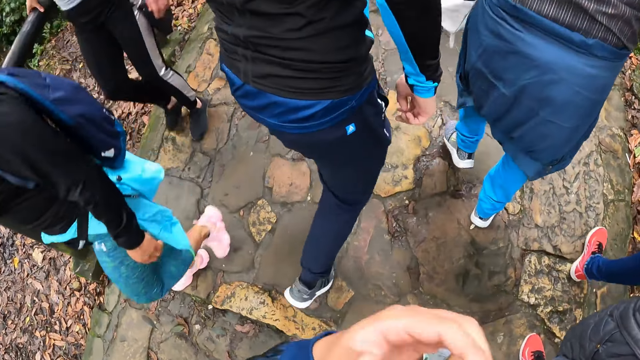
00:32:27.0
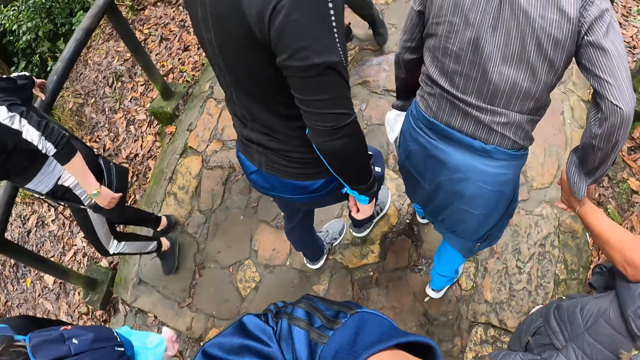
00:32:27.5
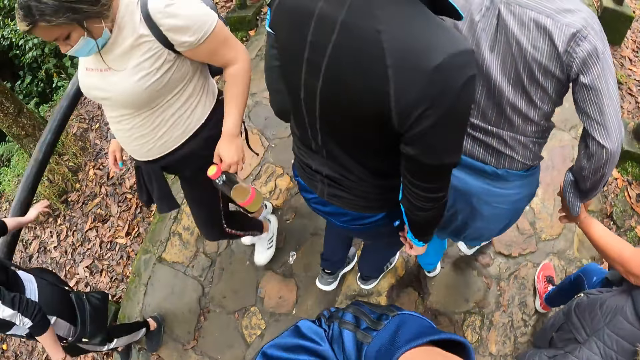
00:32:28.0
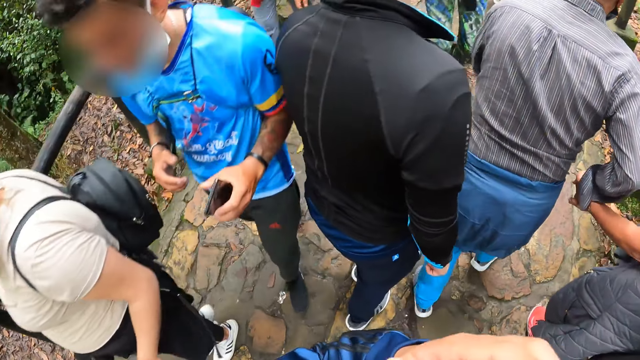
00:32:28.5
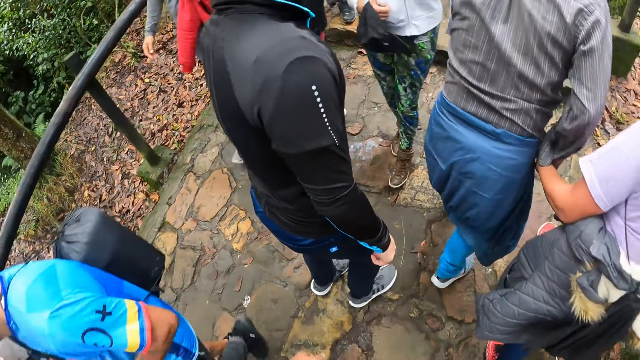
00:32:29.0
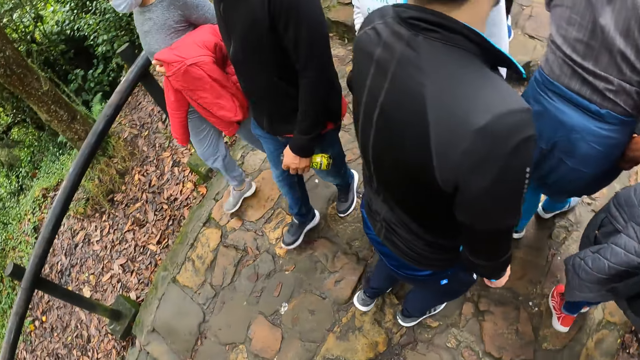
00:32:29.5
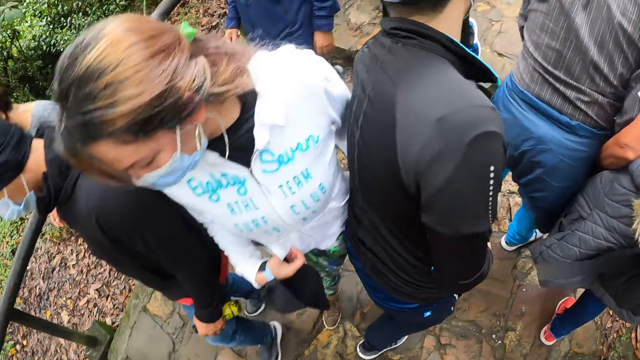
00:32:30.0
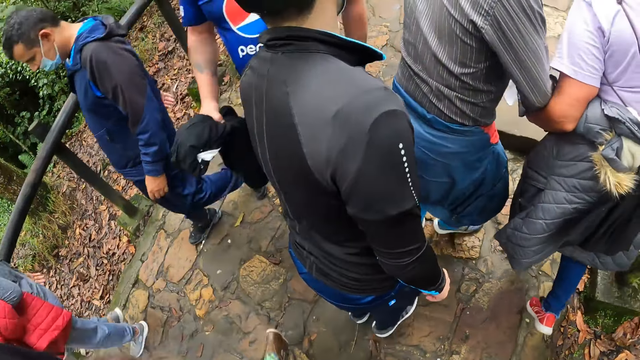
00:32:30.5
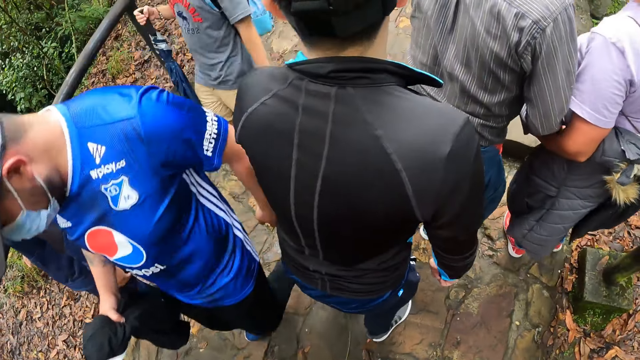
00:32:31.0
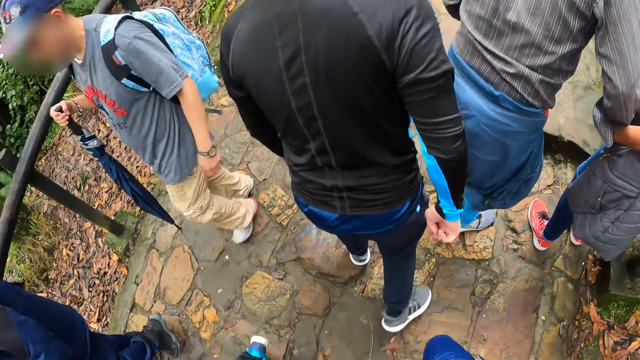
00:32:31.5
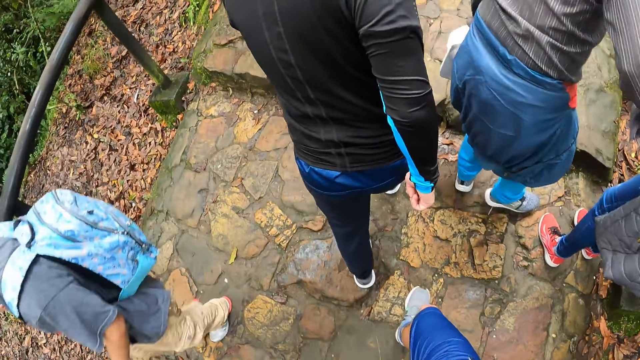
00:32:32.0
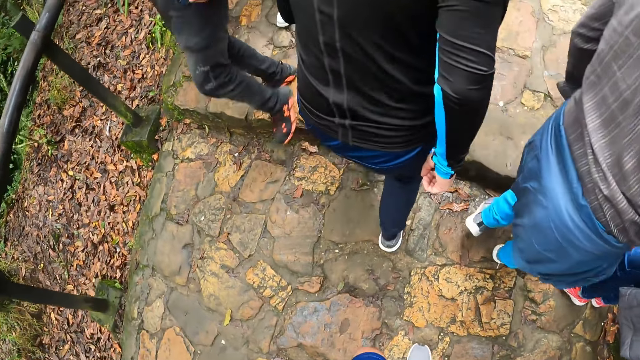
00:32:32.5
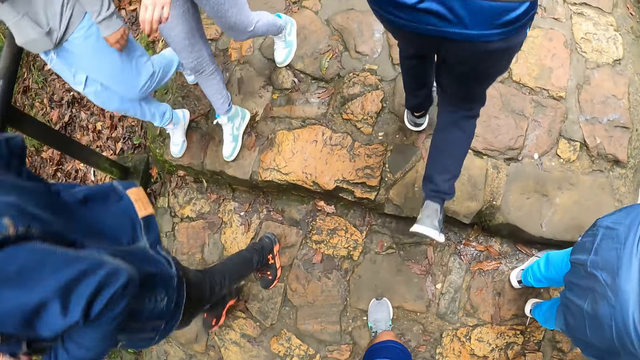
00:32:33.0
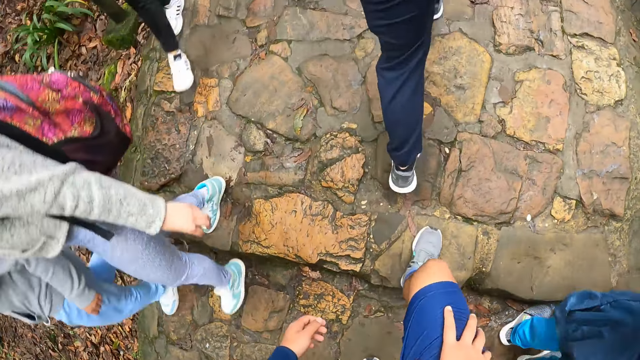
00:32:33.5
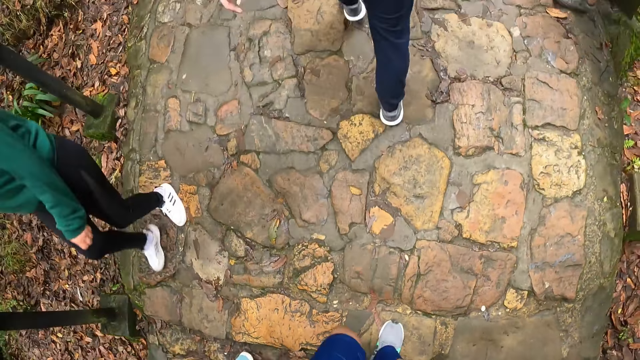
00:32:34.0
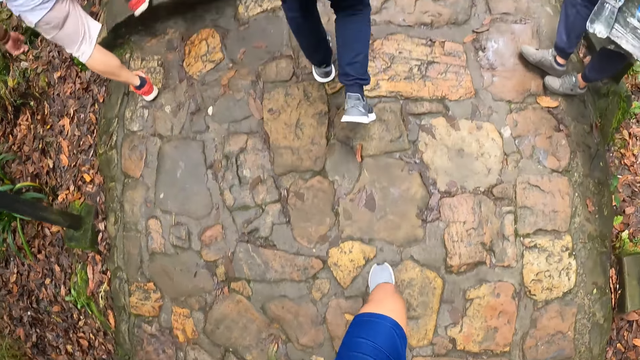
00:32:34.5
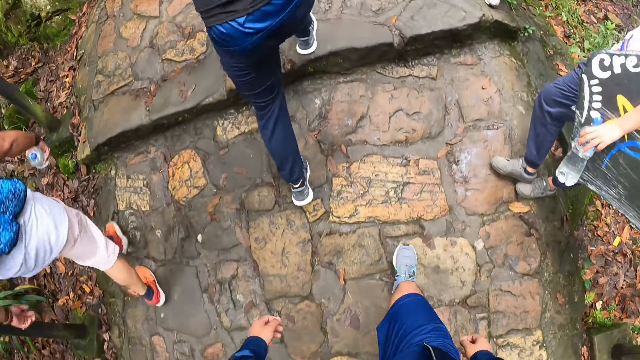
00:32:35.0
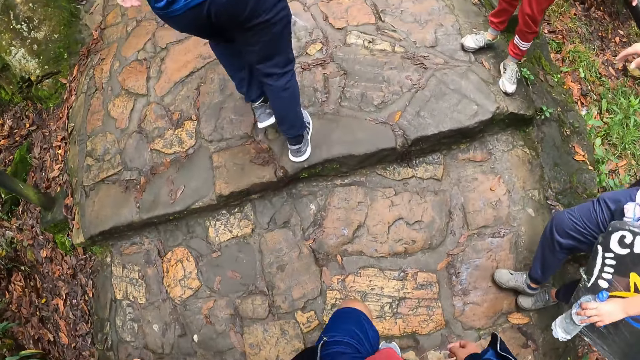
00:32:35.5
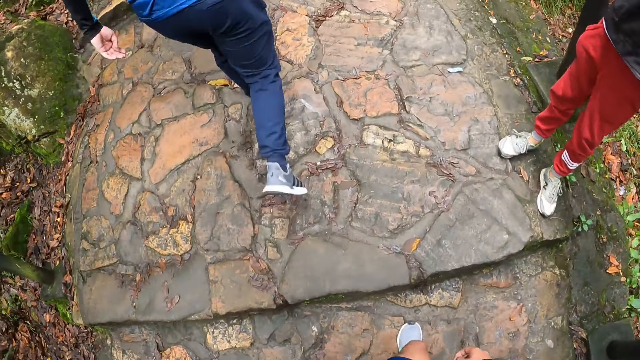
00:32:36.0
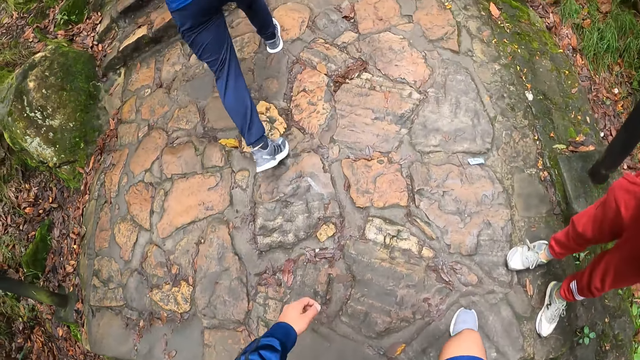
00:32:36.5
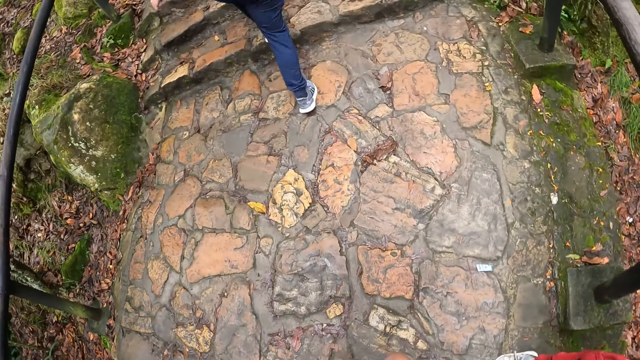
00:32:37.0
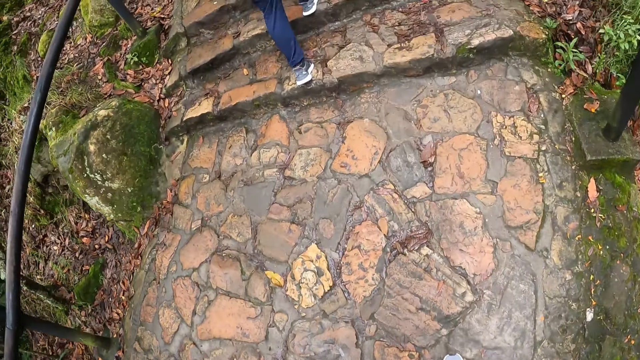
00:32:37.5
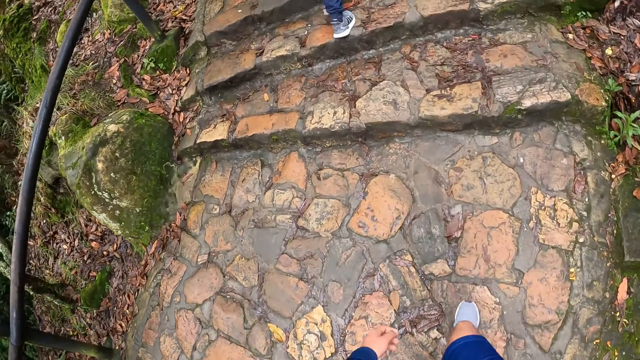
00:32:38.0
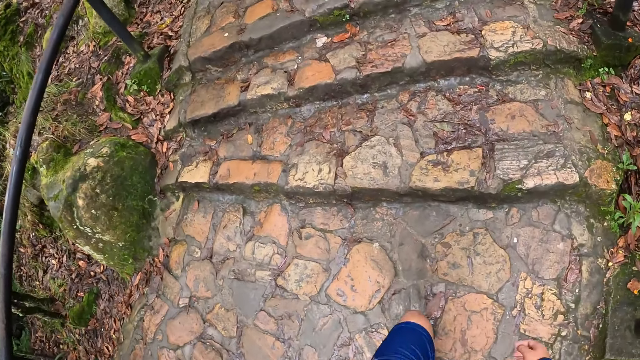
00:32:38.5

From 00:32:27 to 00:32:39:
A person touches the timber. Another person touches the jacket. The camera wearer touches the knee.

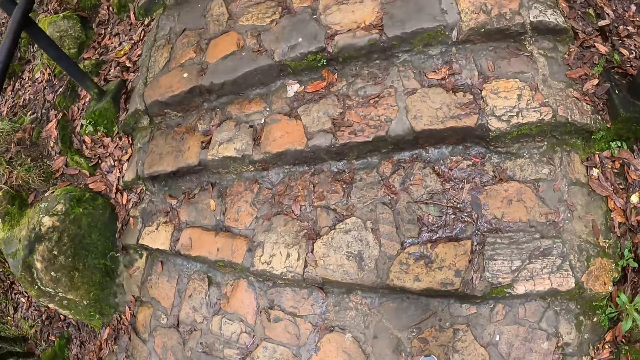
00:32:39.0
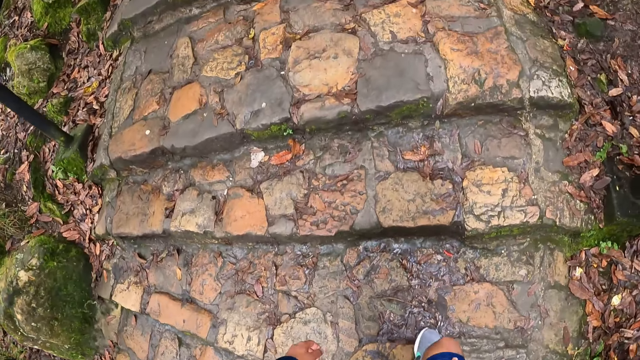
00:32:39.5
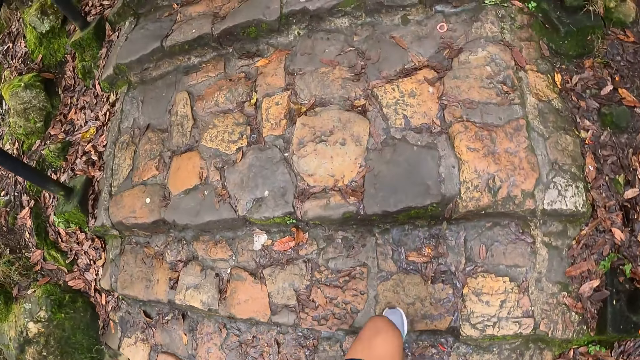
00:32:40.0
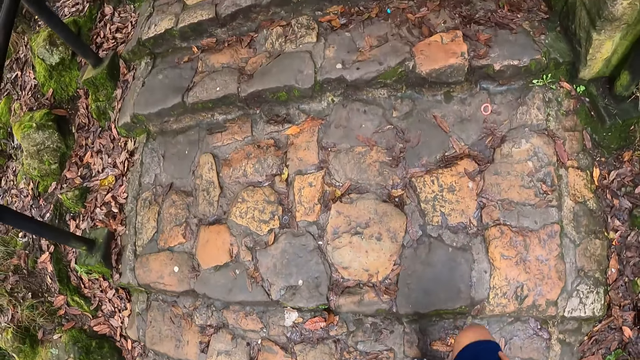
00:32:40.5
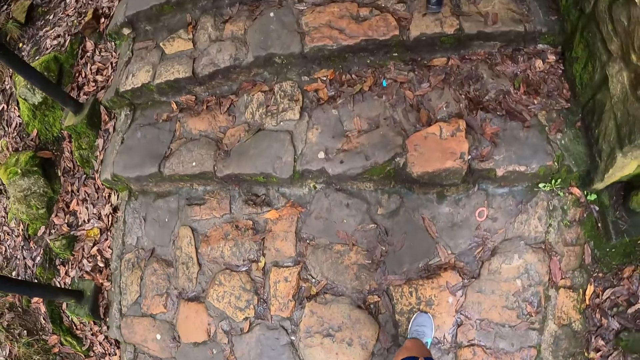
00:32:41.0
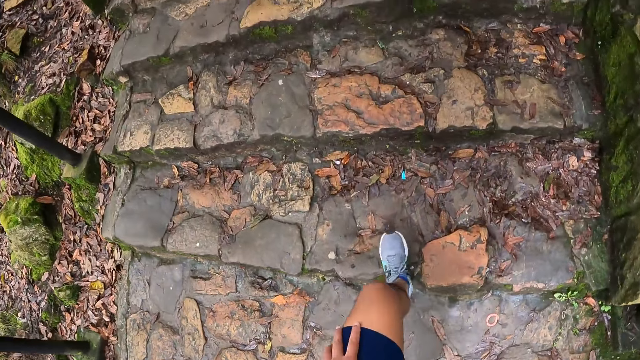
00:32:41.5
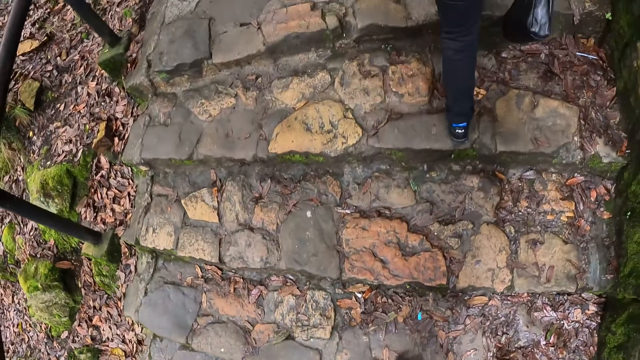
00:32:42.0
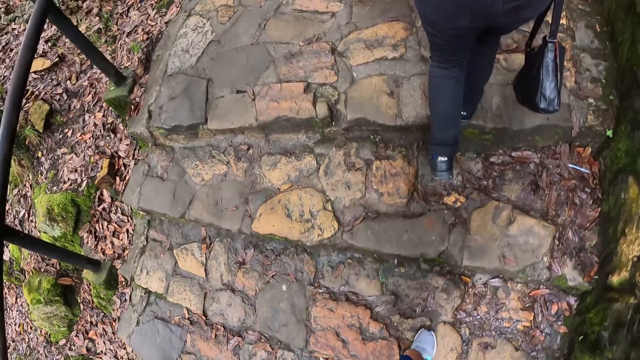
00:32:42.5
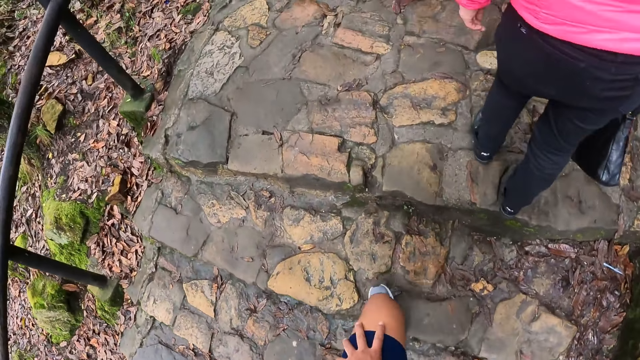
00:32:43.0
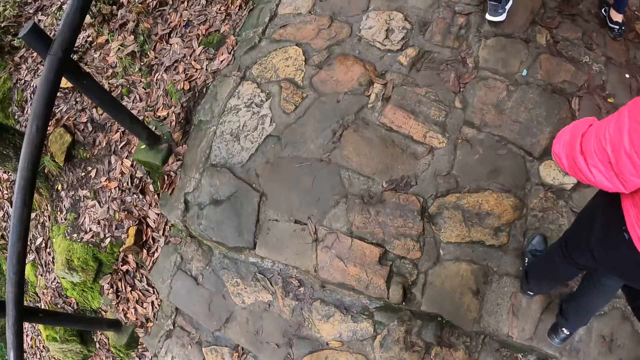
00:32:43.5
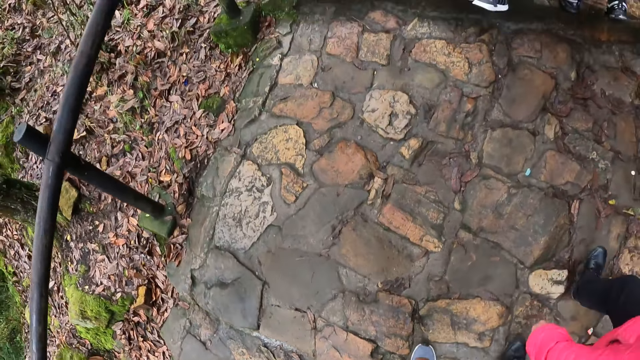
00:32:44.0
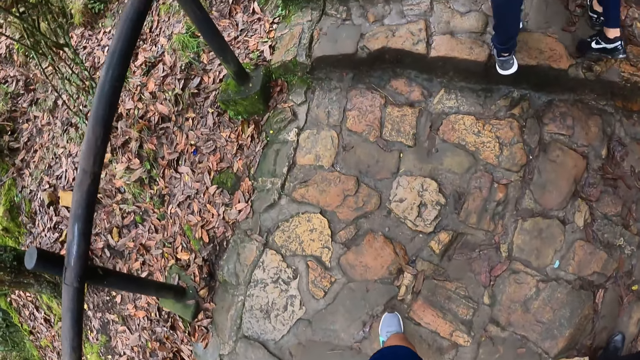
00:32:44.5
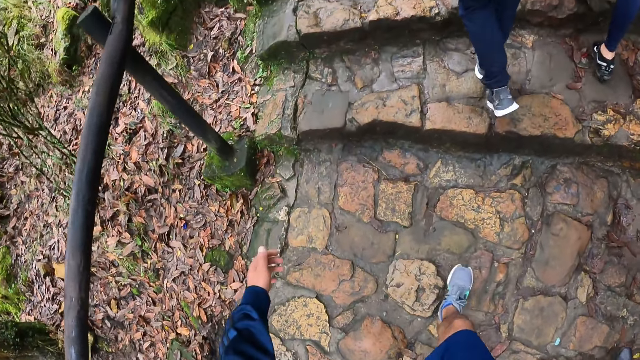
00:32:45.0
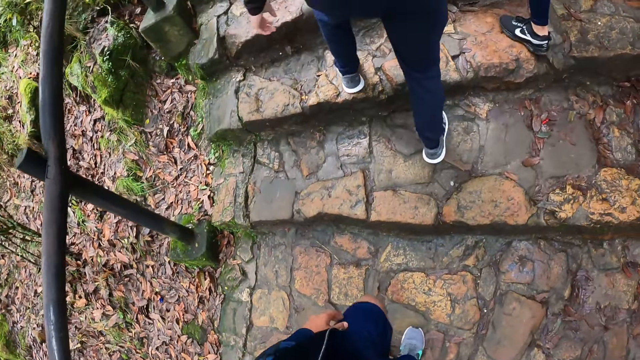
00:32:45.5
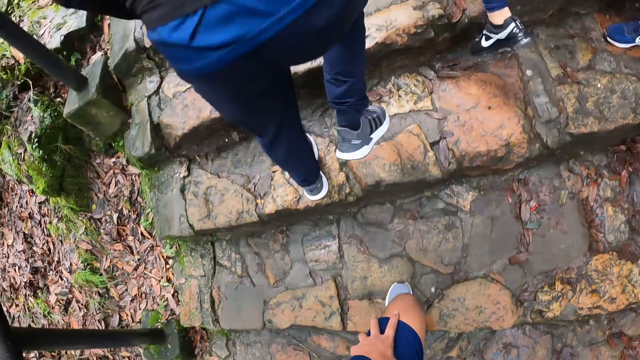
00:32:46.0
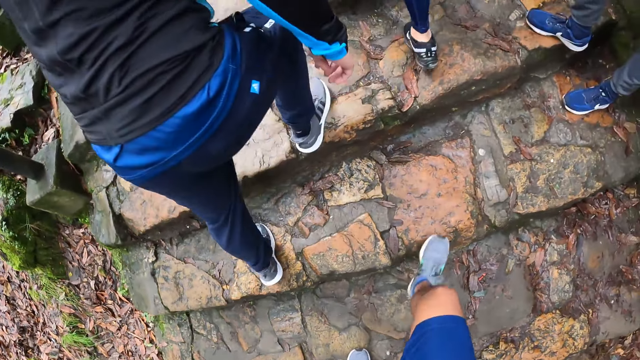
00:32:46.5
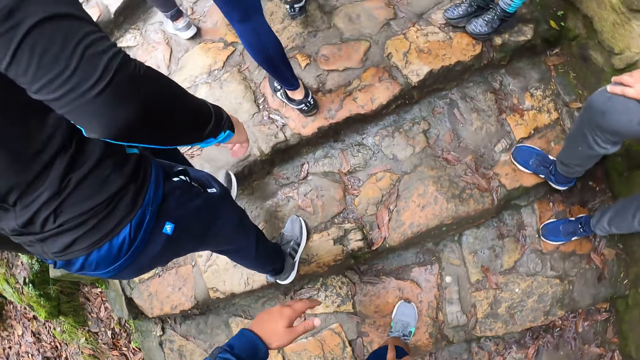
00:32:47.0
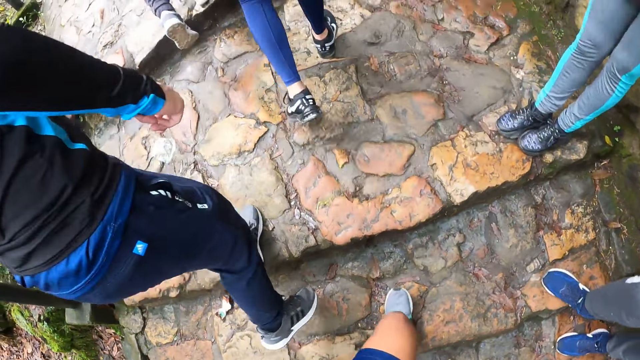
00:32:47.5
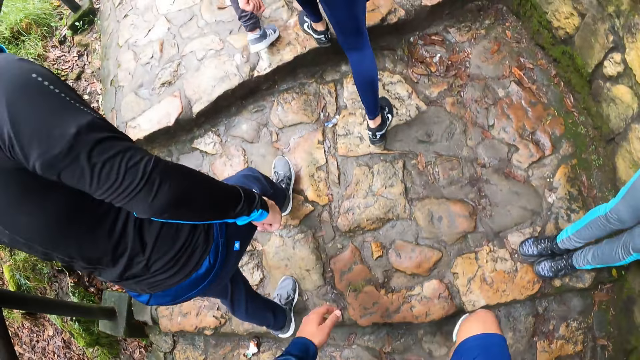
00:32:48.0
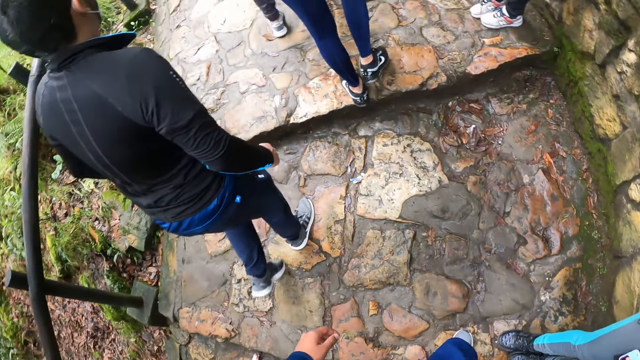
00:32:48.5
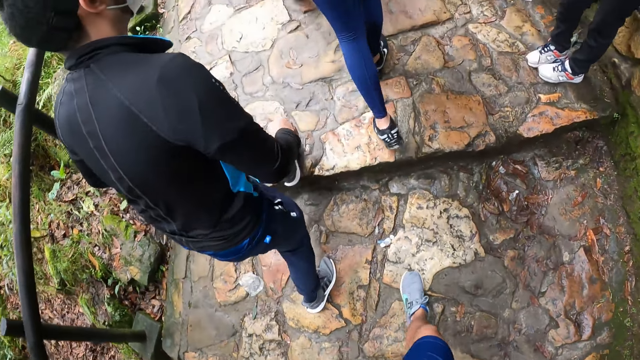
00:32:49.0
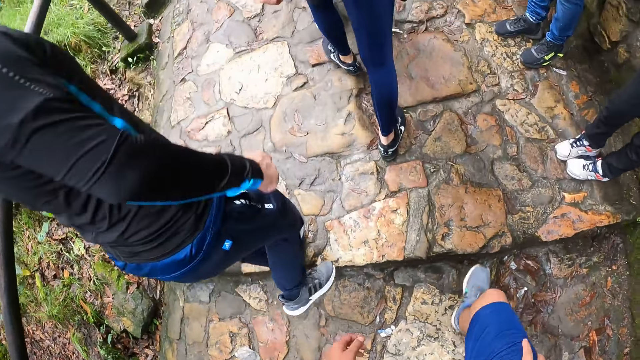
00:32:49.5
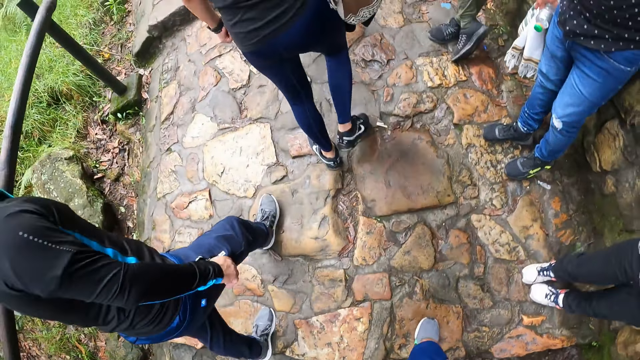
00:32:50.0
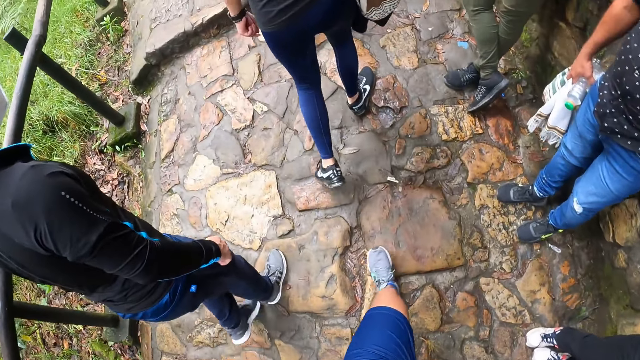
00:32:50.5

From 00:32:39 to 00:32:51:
A person moves the left hand on the knee.
